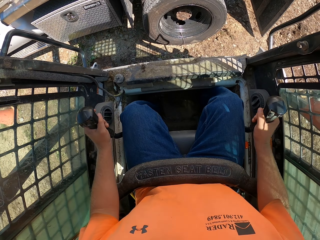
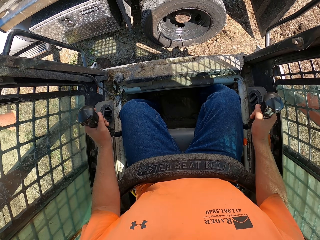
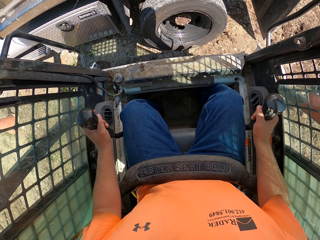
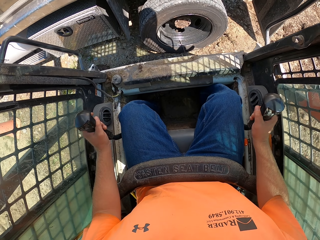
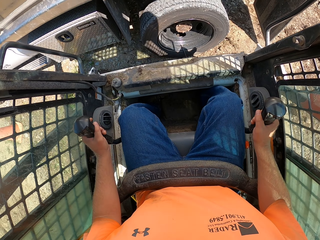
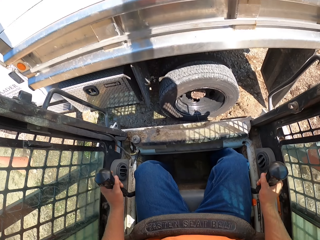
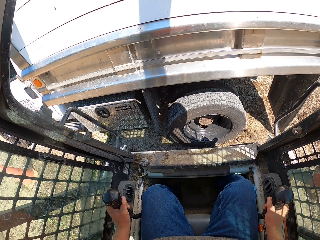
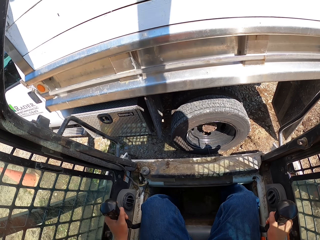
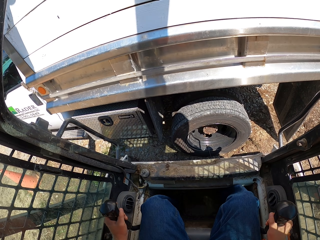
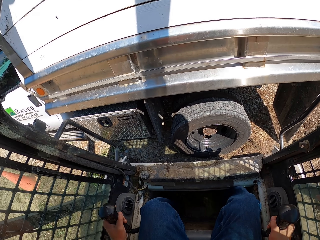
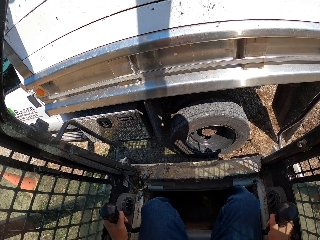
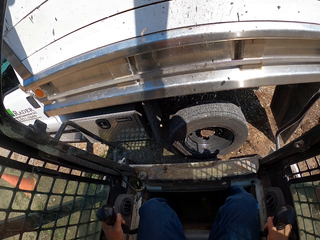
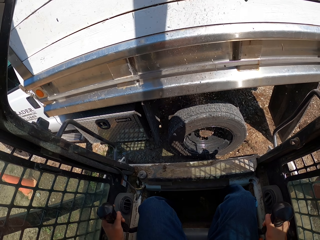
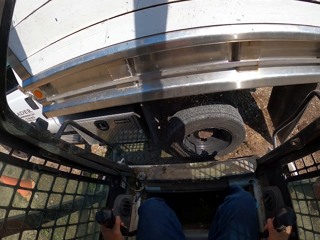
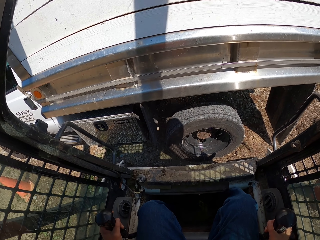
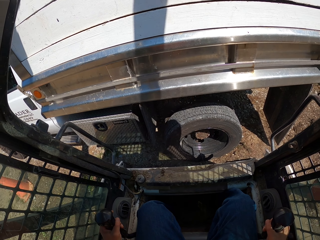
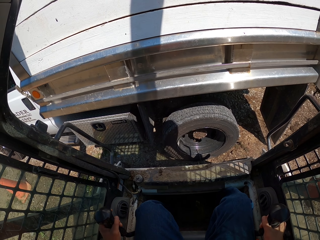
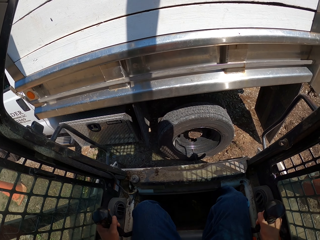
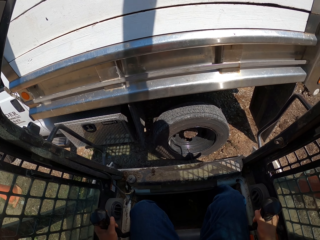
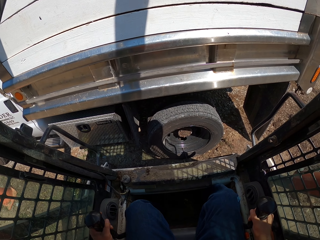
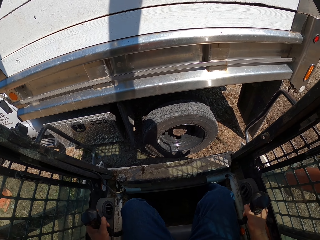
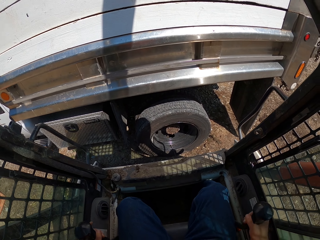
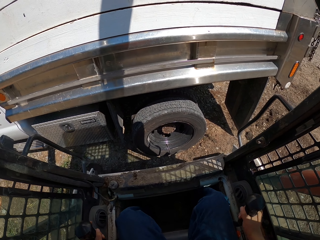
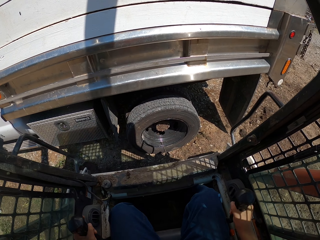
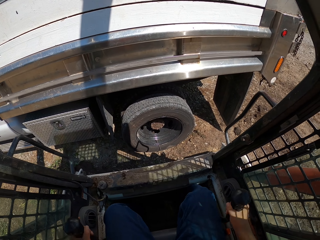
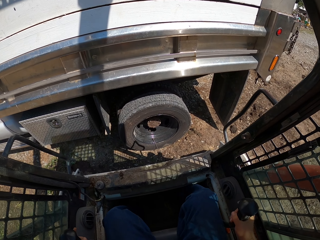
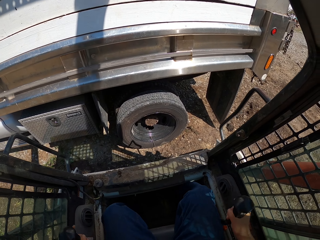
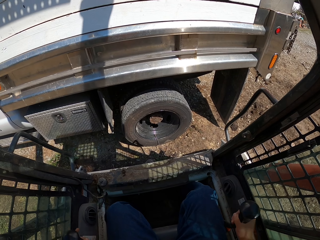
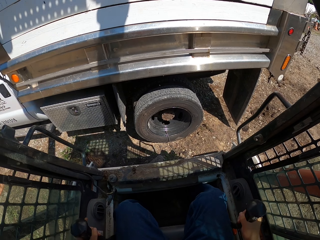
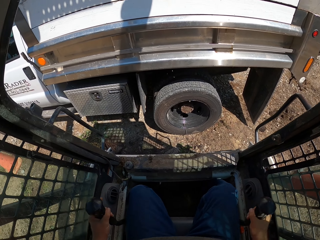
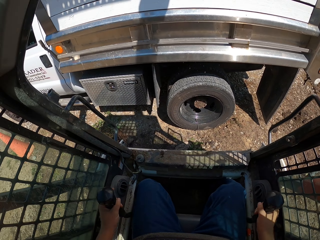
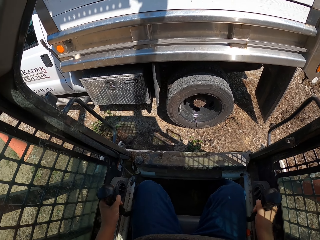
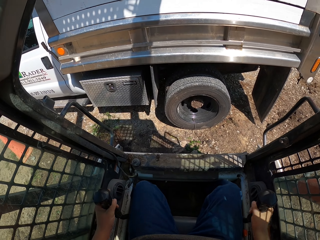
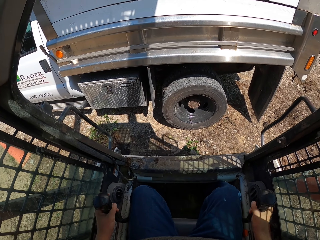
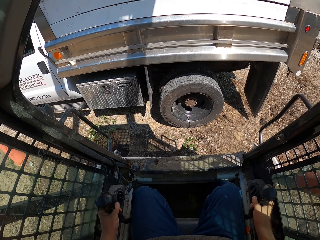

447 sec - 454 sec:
The camera wearer operates the mini loader.

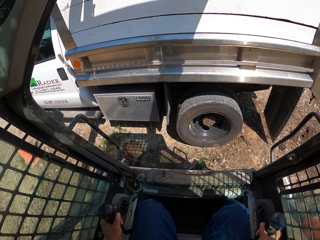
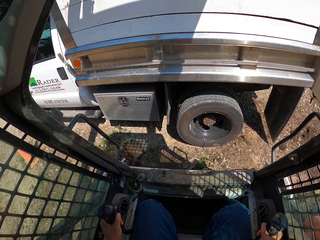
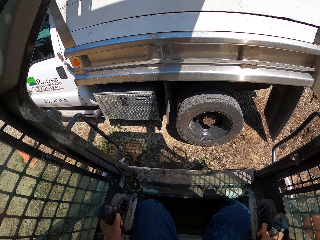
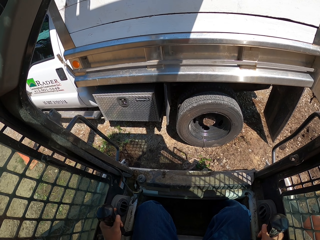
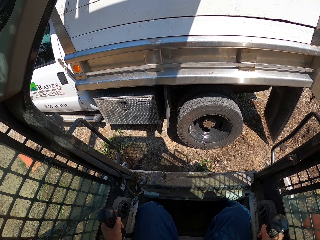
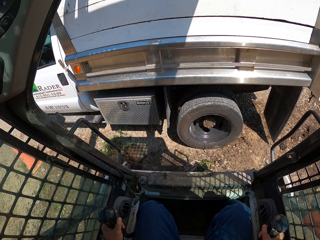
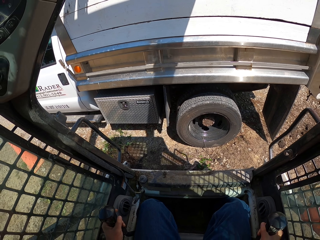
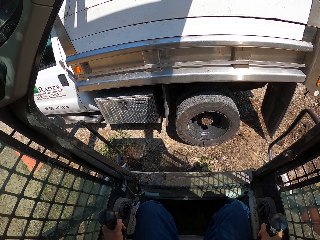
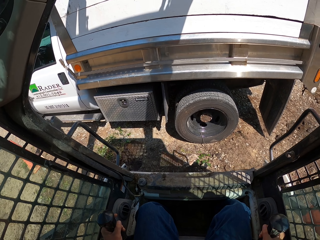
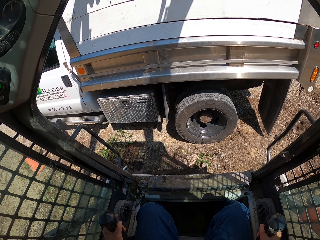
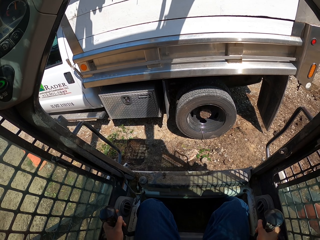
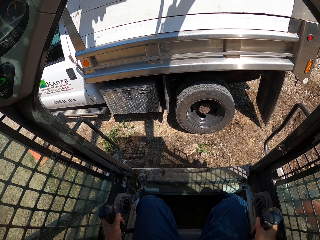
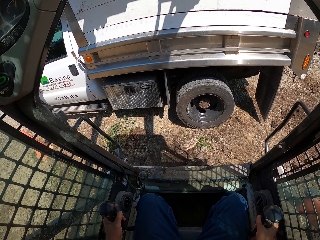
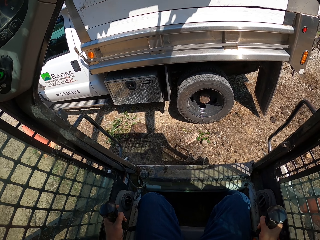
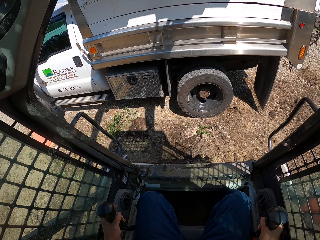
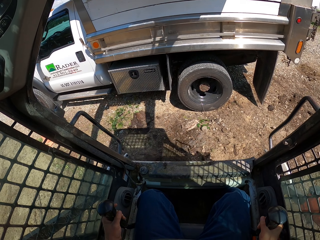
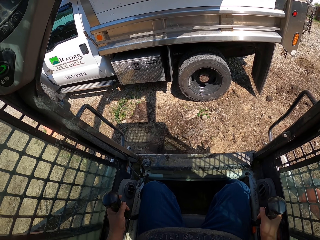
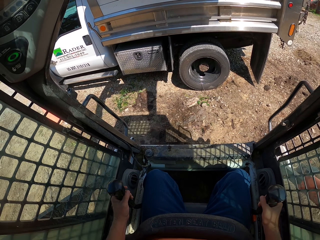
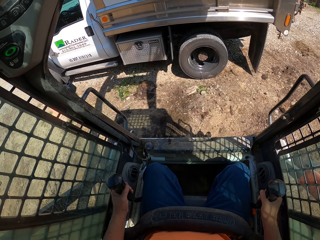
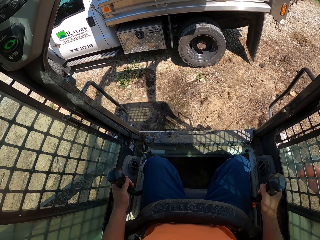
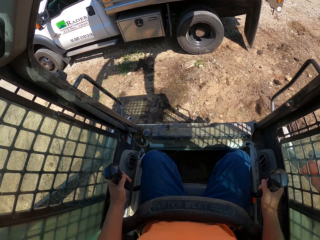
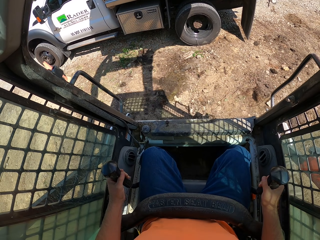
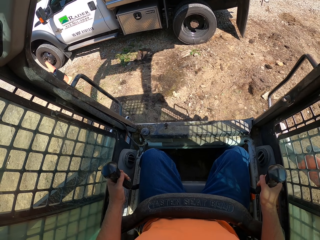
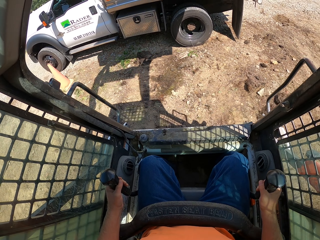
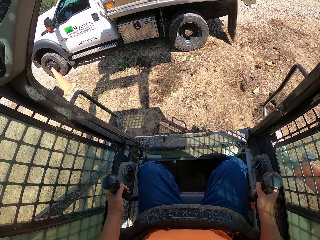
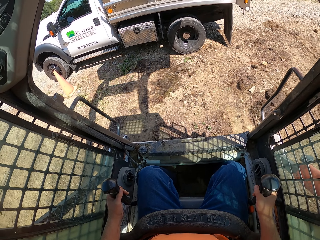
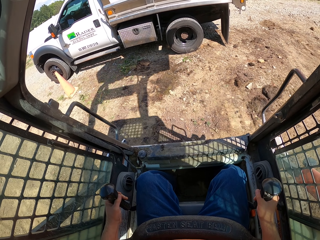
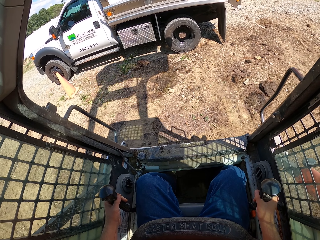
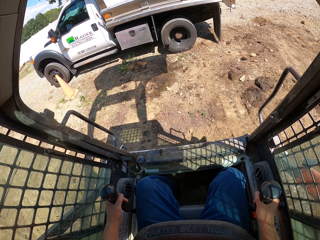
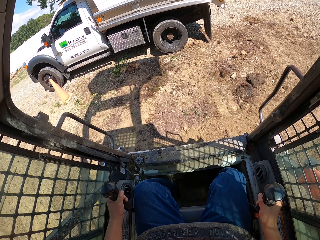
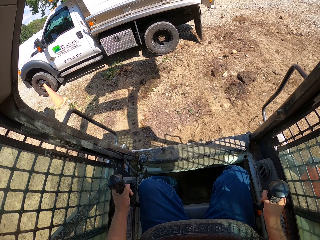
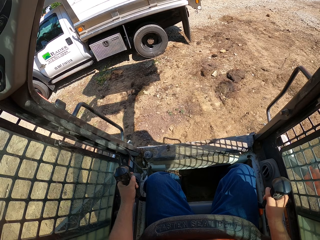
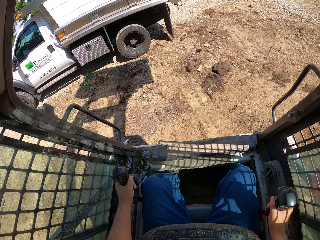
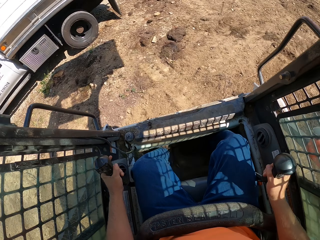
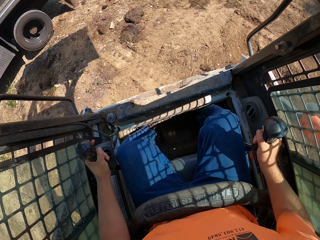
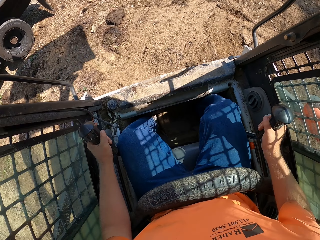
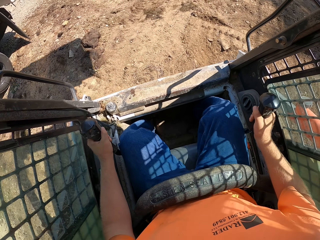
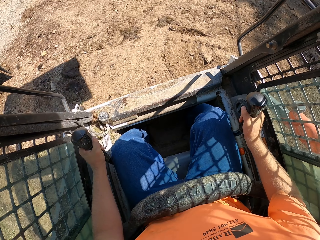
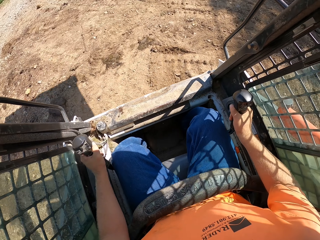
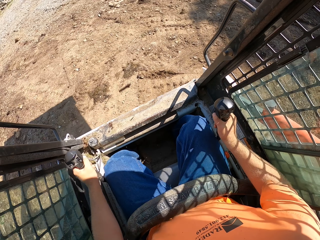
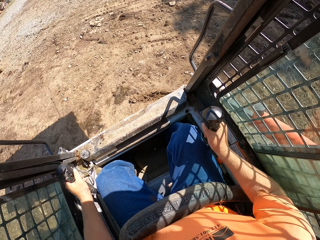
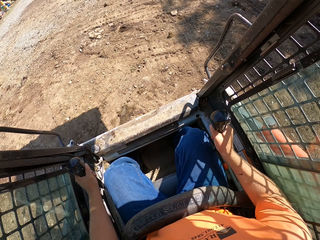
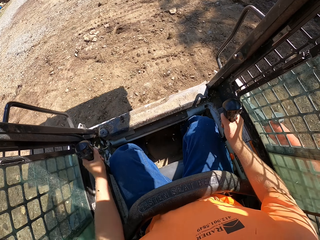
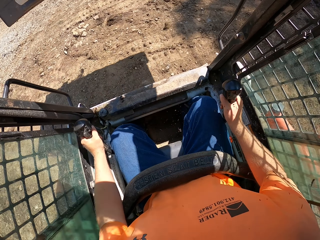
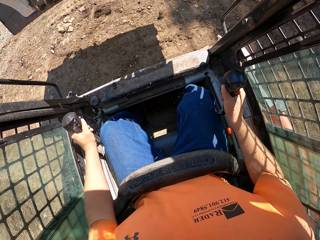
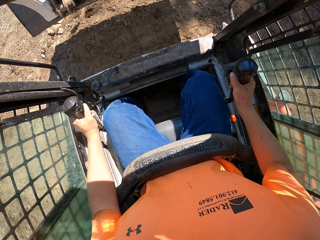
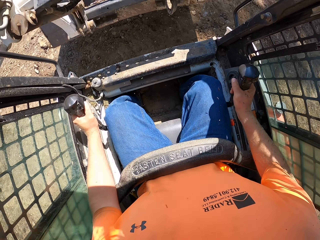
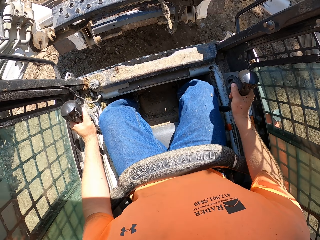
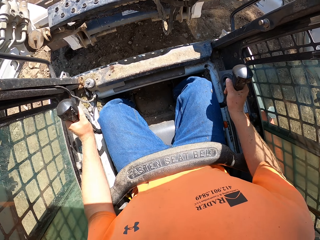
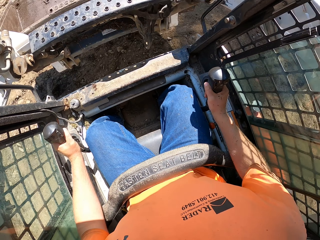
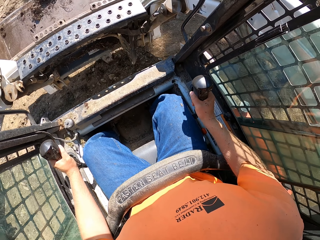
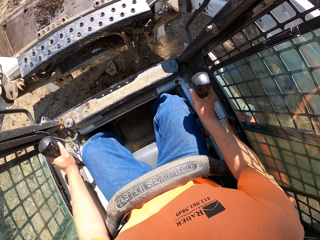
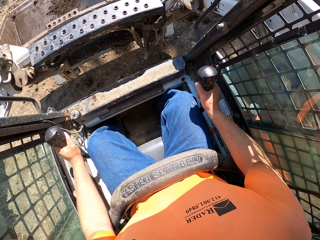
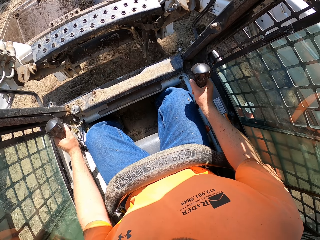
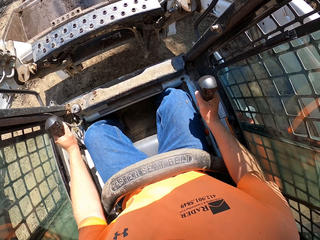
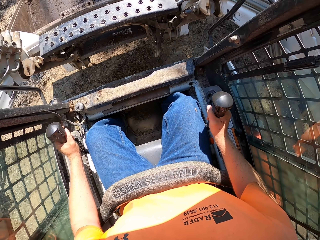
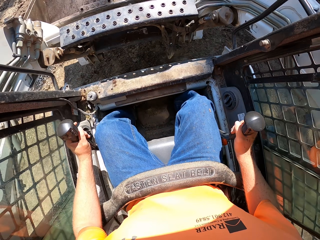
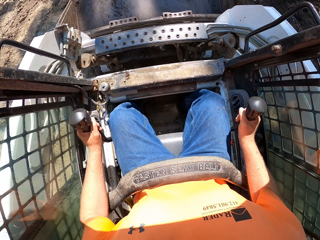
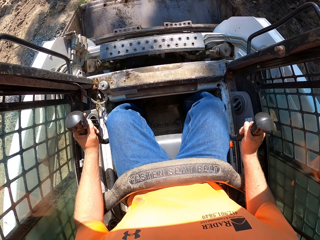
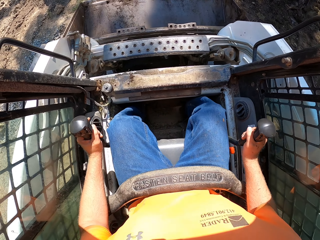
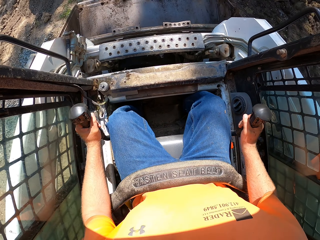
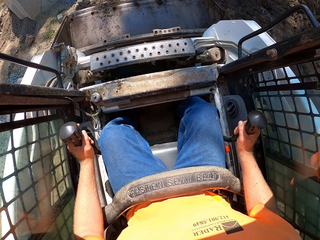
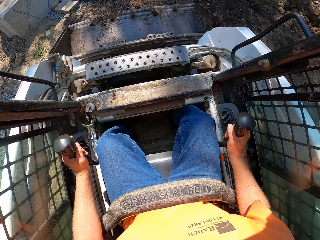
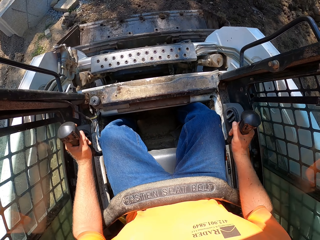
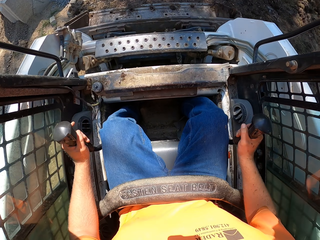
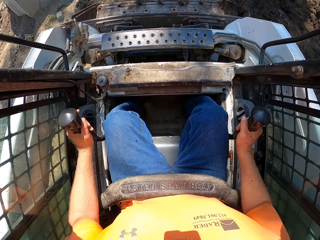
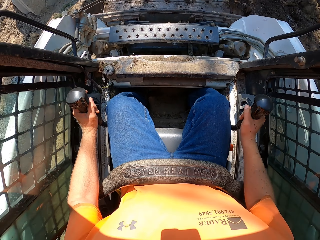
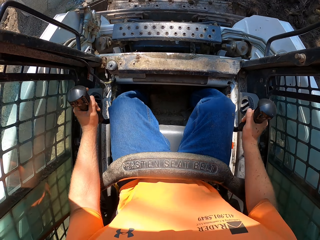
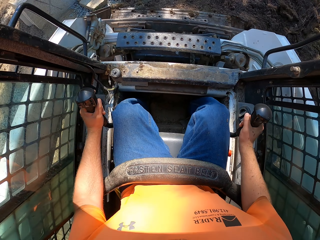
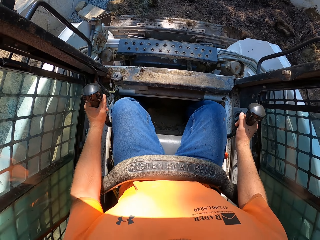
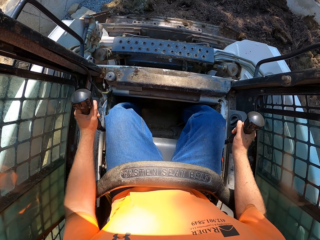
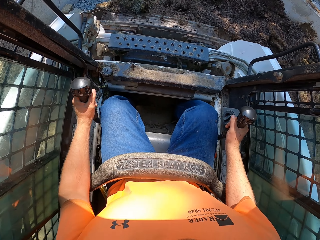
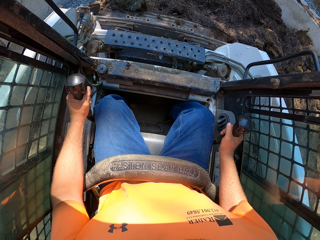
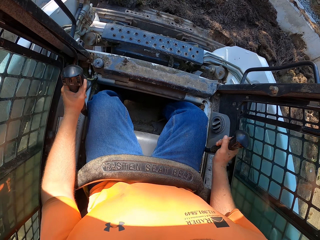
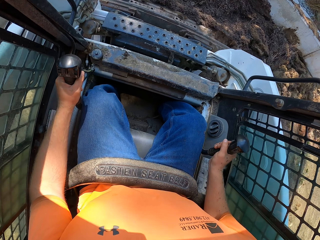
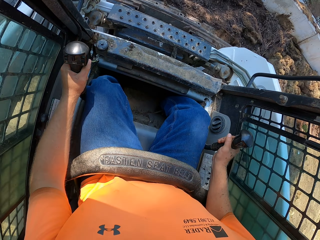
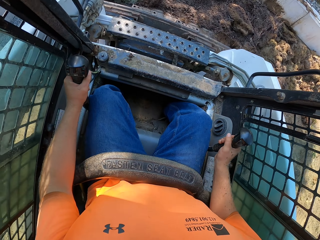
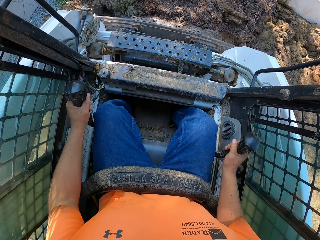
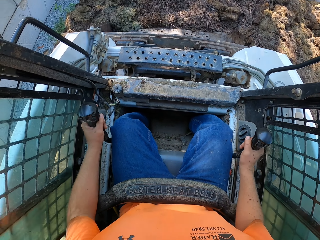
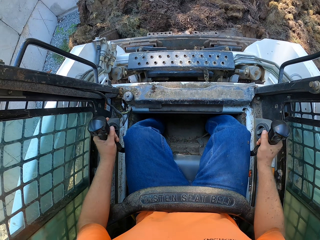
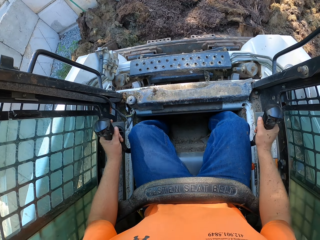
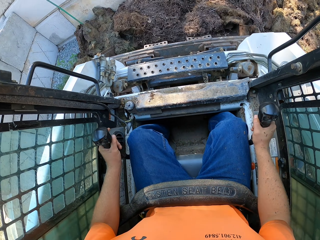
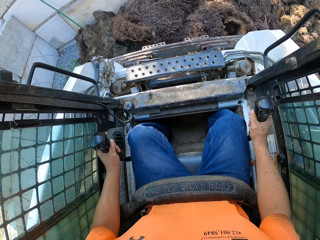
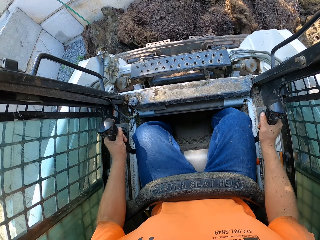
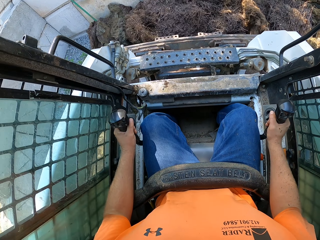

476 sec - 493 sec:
The camera wearer drives the mini loader away from the truck. They lower the bucket. They operate the mini loader. They scoop manure with the mulching tractor.
